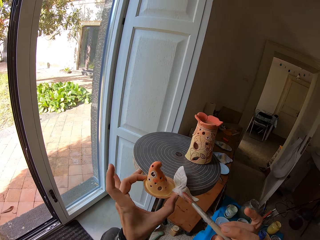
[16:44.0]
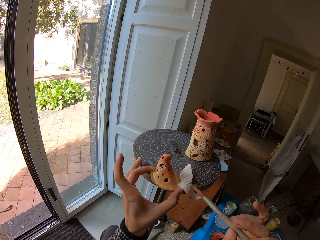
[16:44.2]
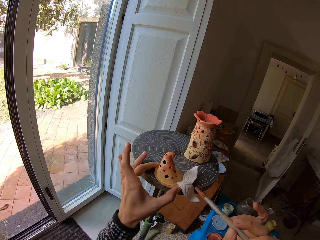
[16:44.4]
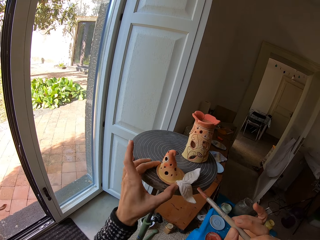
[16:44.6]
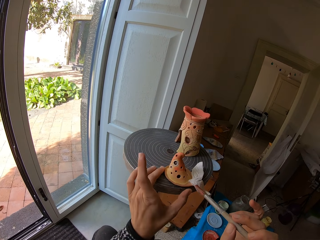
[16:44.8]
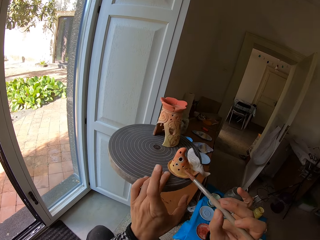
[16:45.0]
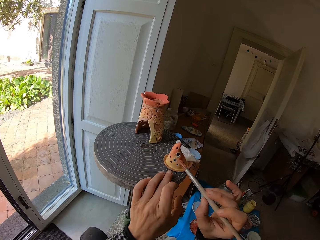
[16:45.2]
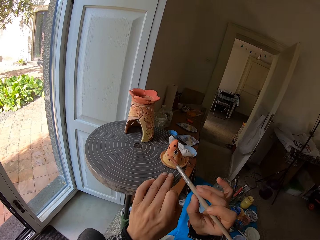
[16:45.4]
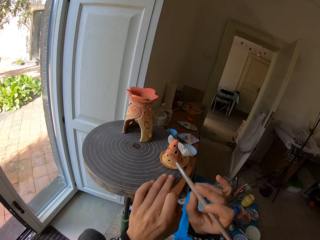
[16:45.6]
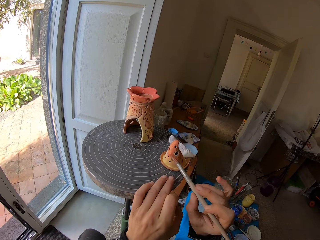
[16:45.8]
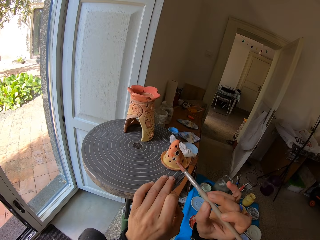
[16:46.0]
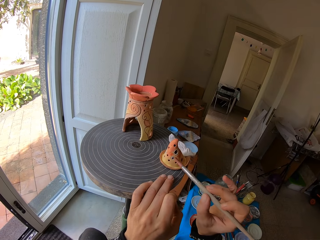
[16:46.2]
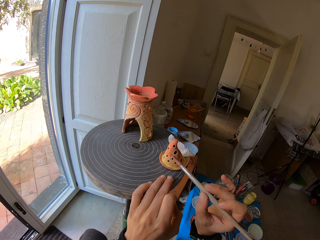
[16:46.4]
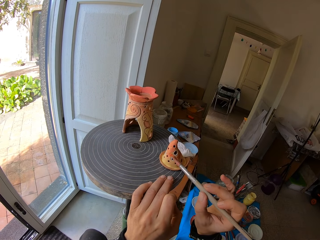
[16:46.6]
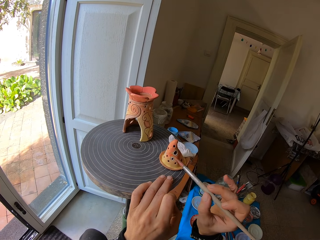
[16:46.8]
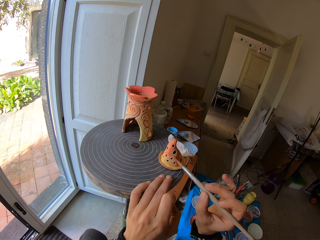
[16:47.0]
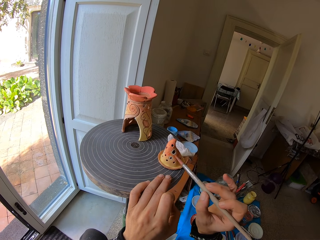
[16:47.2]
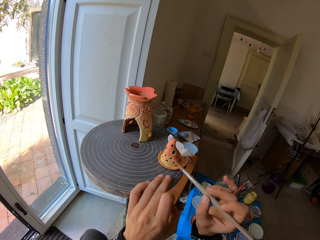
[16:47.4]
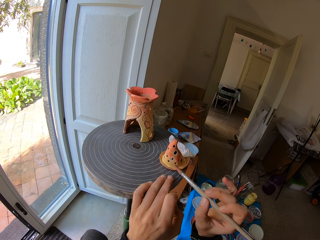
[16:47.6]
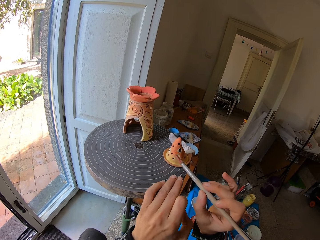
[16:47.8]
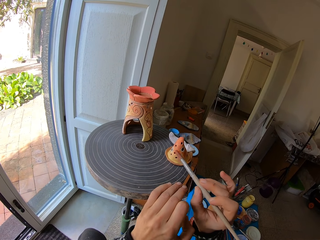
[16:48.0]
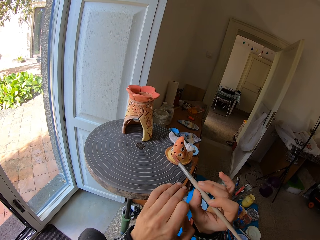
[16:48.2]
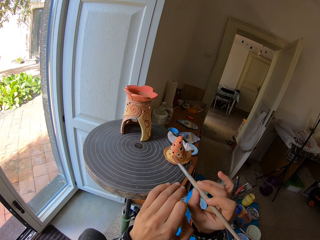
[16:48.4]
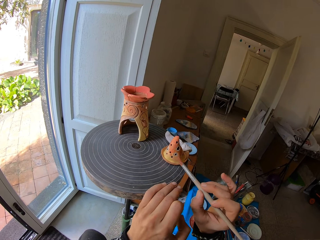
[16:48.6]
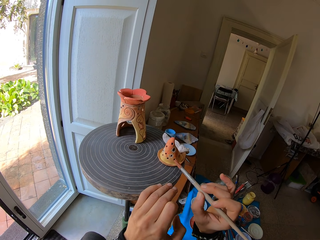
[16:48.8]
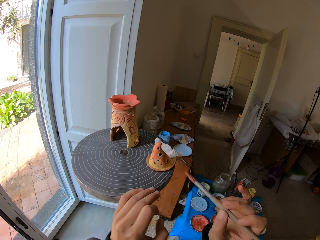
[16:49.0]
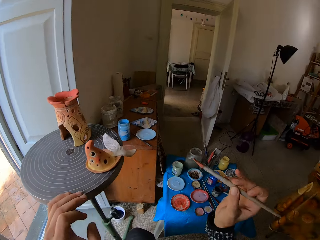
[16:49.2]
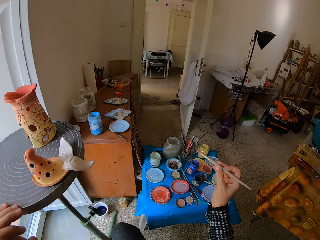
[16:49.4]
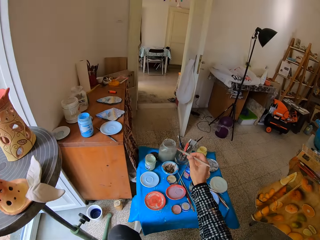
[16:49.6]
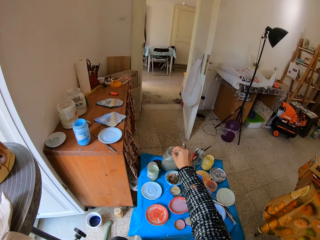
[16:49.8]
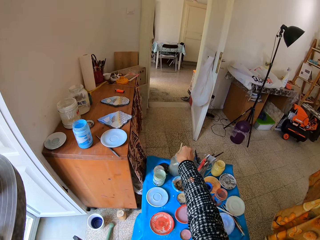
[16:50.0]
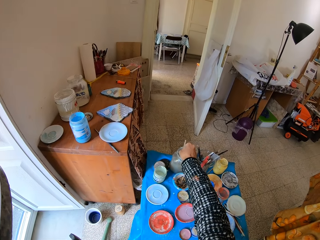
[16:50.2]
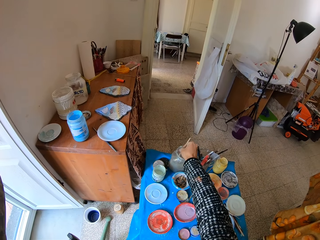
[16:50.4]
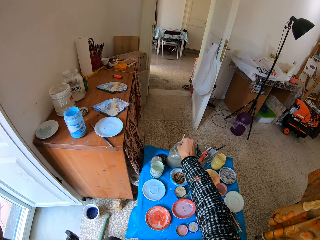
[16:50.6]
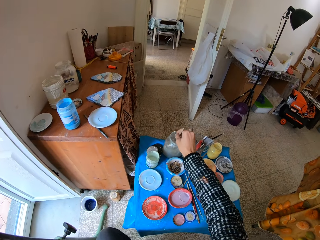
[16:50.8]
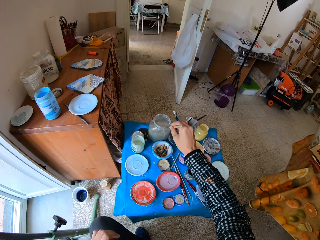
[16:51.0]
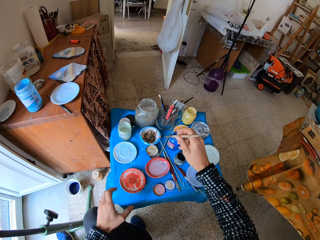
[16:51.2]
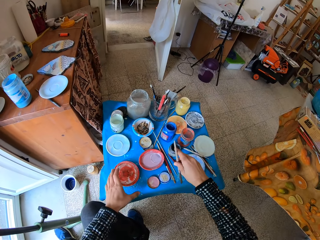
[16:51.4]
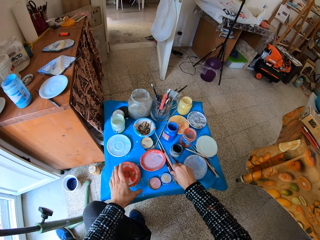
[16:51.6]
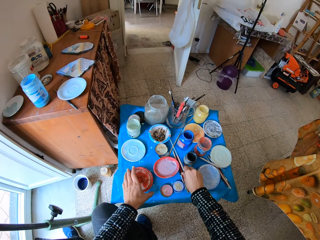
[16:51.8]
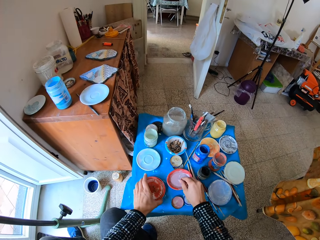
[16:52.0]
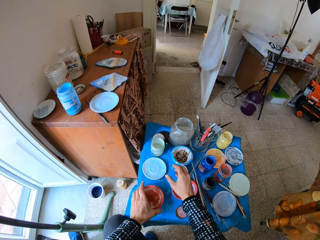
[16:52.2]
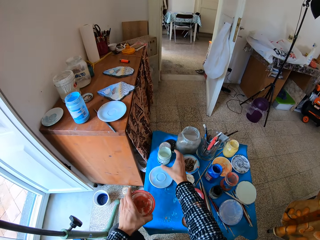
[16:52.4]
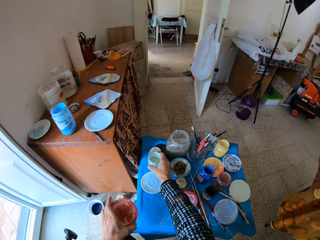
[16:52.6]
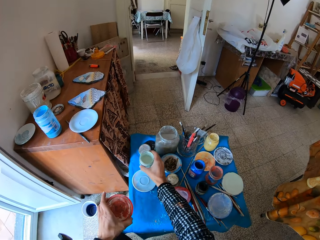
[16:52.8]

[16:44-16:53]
The camera wearer rolls the pottery wheel with his left hand. He moves the wooden art on the stand with his left hand. He paints the ceramic ware on the pottery wheel with the brush in his right hand. He rinses the brush in the jar of water on the table with his right hand. He drops the brush on the table with his right hand. He picks up the saucer on the table with his left hand.

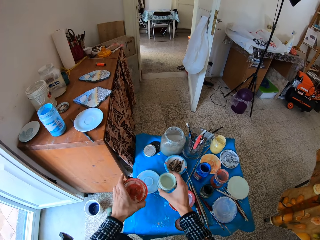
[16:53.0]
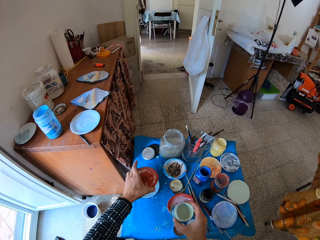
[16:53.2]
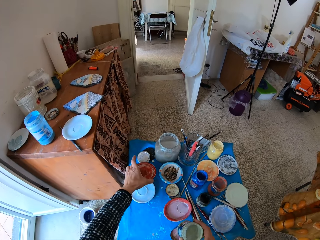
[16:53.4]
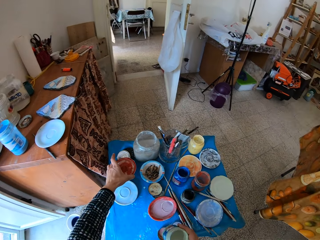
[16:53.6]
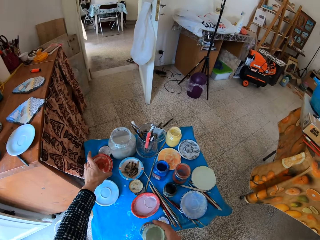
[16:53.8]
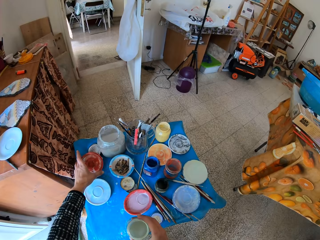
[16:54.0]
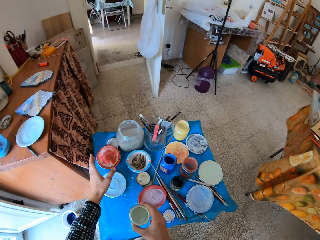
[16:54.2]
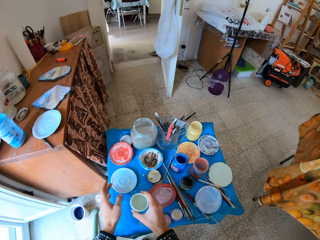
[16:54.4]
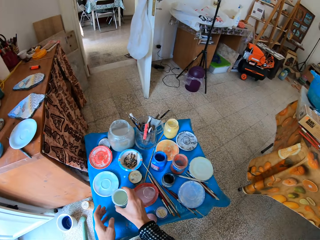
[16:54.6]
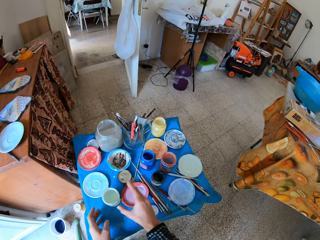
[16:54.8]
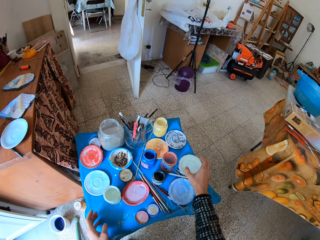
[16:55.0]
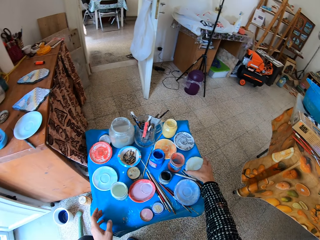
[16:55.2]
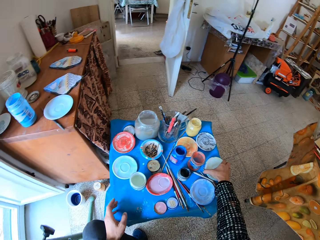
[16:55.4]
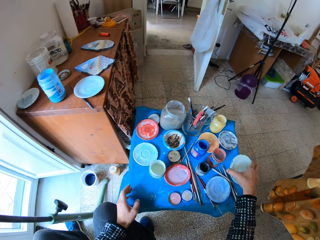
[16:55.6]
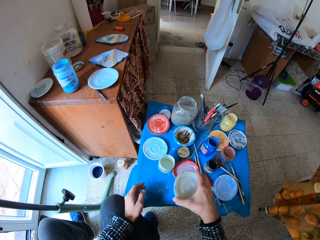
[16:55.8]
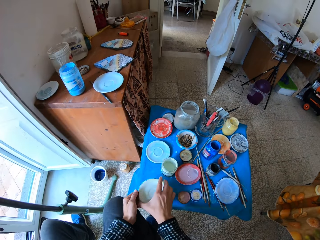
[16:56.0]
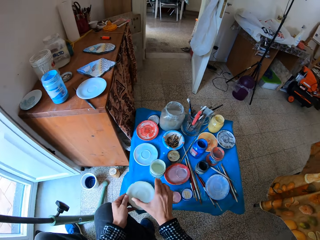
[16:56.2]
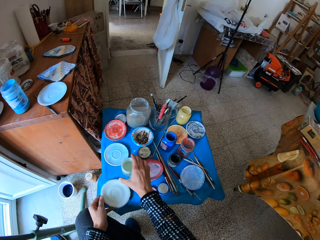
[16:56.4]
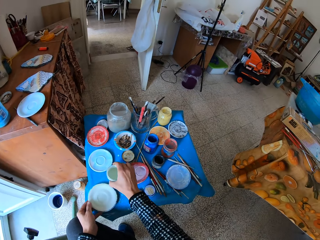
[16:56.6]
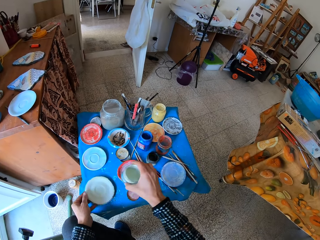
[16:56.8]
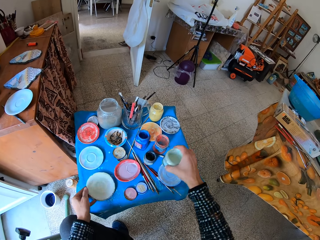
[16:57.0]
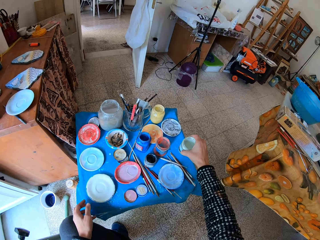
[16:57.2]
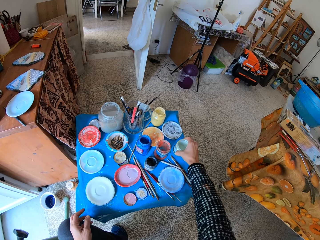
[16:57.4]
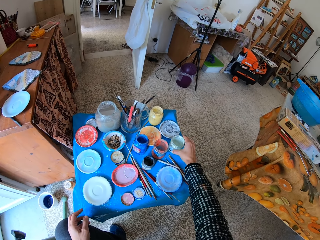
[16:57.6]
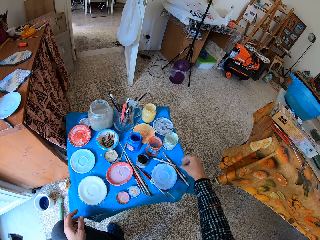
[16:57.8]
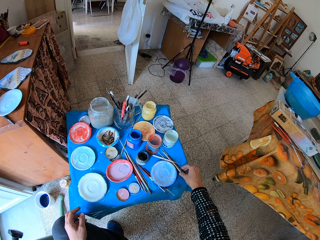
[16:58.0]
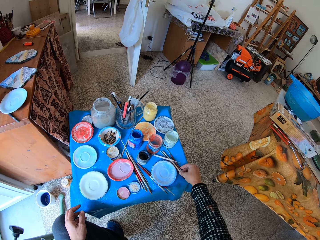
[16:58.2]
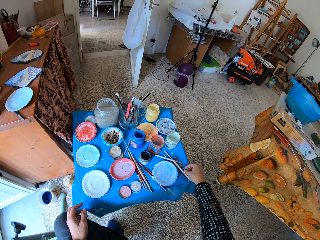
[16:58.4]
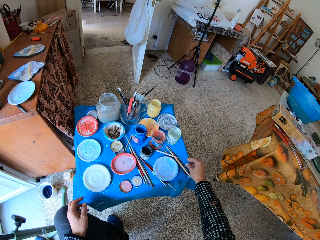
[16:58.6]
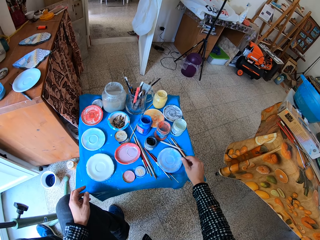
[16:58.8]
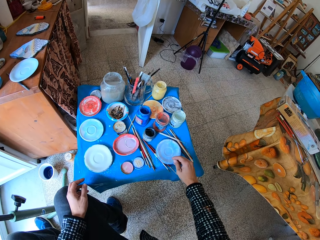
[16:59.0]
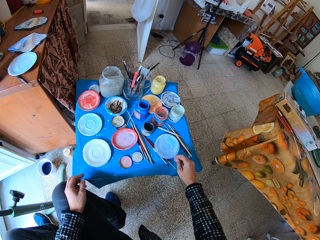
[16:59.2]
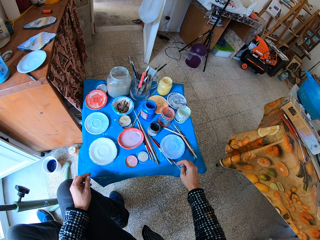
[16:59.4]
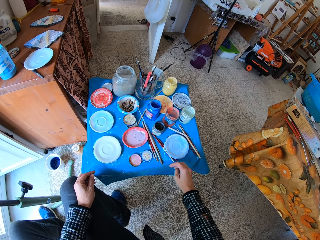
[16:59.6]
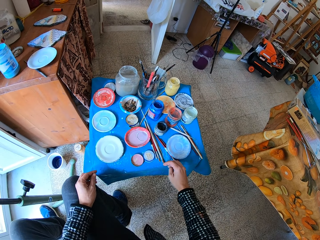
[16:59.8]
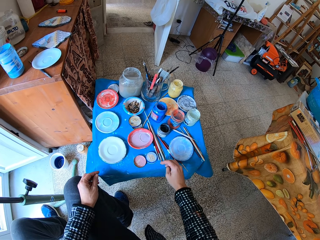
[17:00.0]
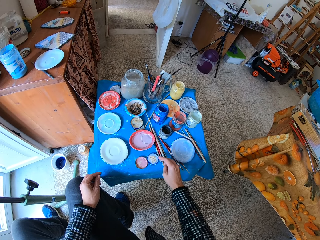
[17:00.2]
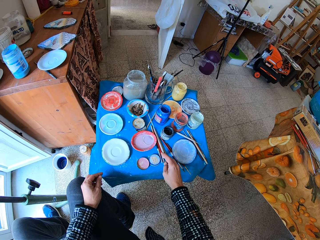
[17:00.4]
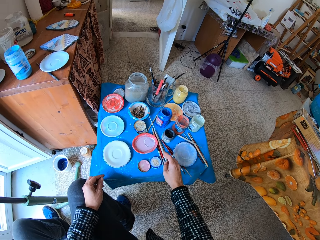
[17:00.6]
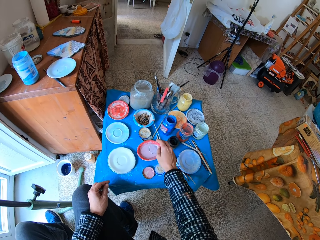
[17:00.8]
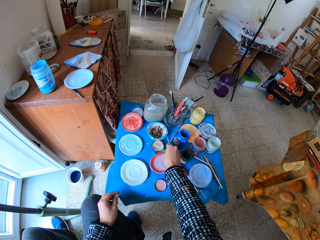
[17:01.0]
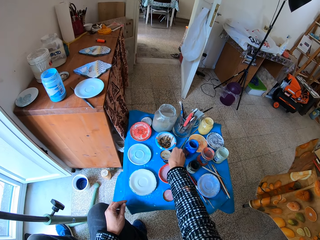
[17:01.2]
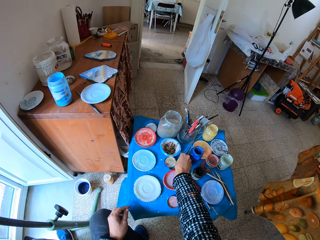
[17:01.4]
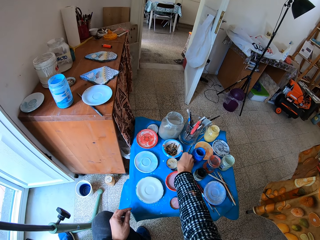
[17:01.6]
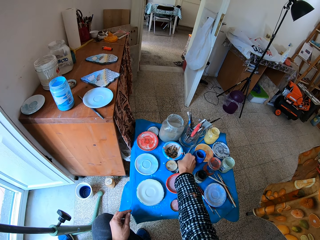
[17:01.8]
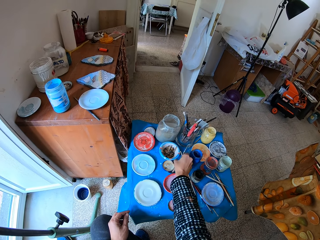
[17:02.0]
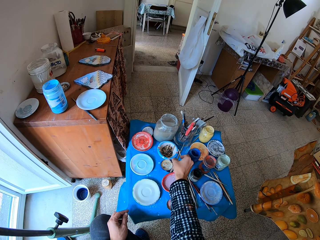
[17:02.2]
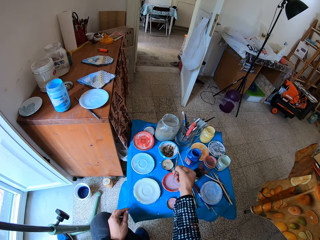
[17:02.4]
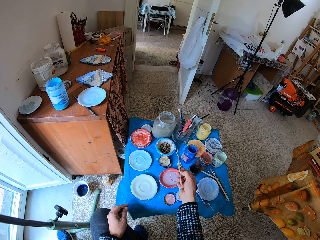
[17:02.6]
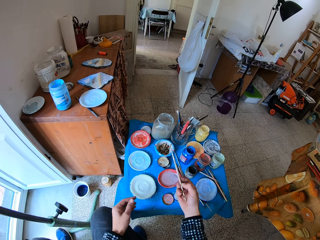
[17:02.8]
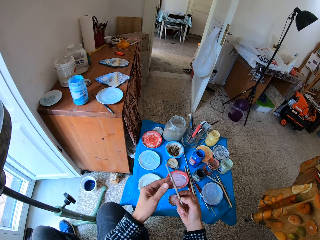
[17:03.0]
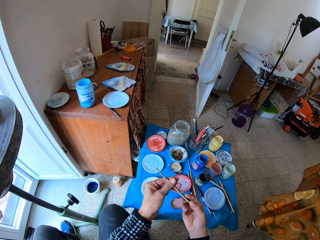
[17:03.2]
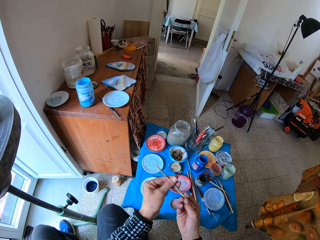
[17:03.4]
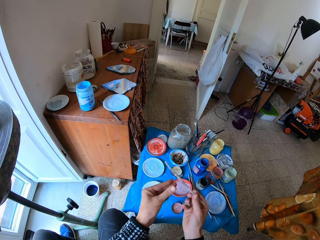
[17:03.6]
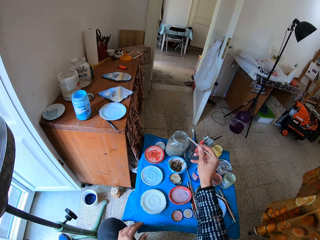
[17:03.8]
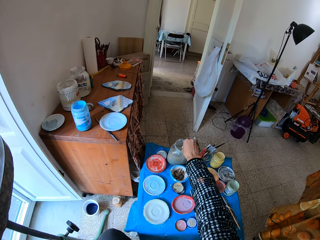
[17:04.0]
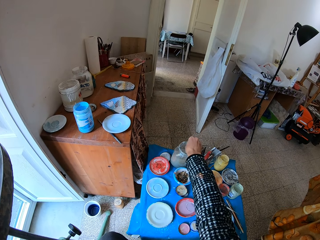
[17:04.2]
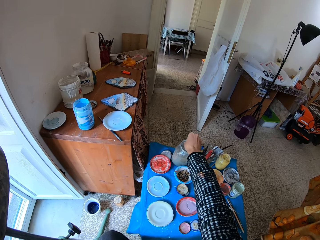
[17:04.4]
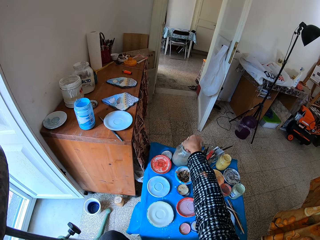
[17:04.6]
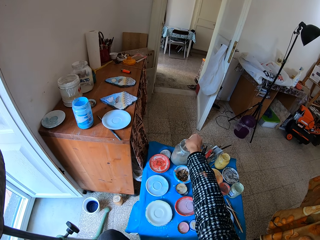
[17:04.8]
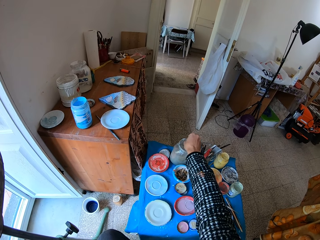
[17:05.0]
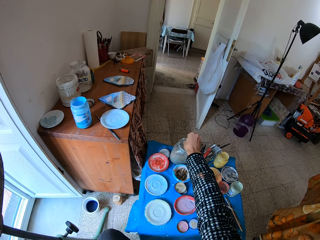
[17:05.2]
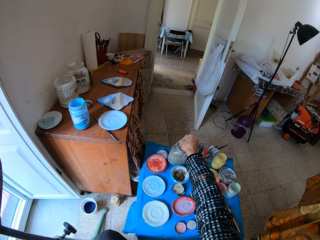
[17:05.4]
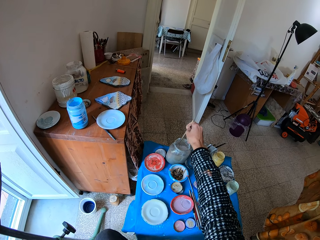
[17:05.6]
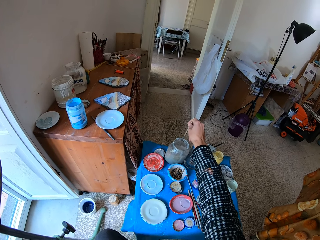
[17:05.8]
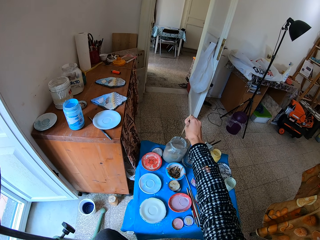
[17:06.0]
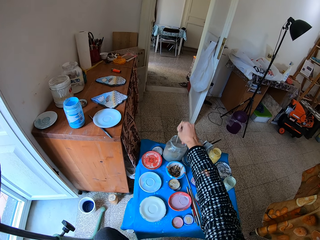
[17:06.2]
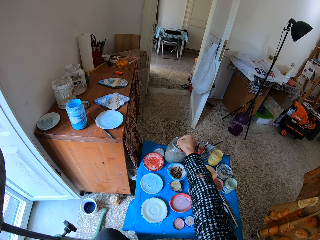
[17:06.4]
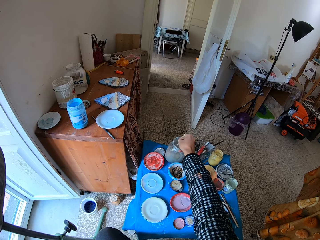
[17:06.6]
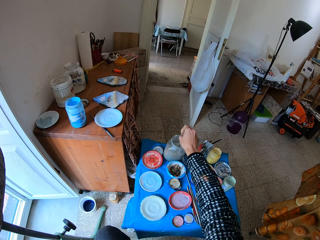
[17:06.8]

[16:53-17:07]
The camera wearer picks up an ivory paint or can of paint on the table with his right hand. He drops the saucer on the table with his left hand. He drops the ivory paint on the table with his right hand. He picks up a plate on the table with his right hand. He drops the plate on the table with his right hand. He picks up the ivory paint on the table with his right hand. He moves the plate on the table with his left hand. He moves the can of paint on the table with his right hand. He drops the ivory paint on the table with his right hand. He touches a paint brush on the table with his right hand. He picks up the brush on the table with his right hand. He holds the brush with his left hand. He rinses the brush in the jar of water on the table with his right hand.
